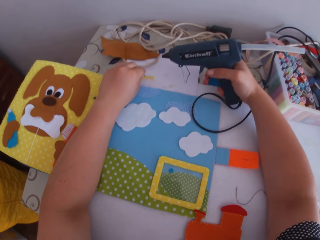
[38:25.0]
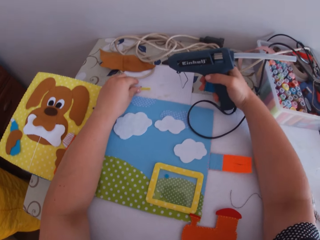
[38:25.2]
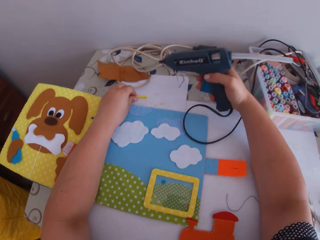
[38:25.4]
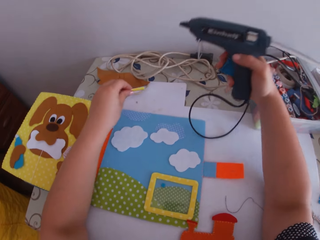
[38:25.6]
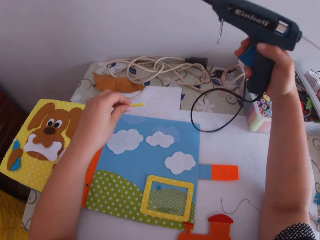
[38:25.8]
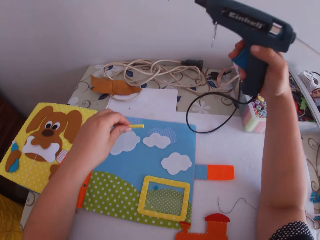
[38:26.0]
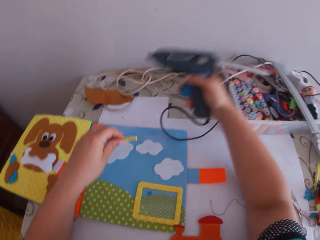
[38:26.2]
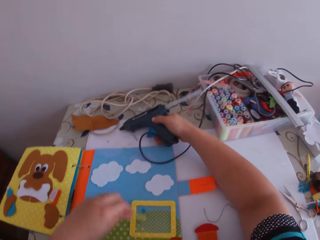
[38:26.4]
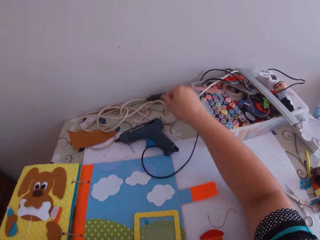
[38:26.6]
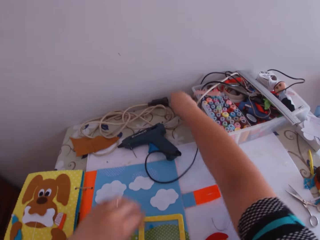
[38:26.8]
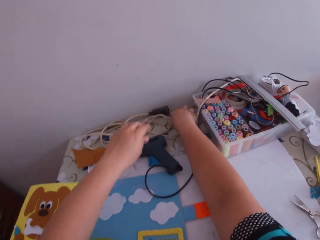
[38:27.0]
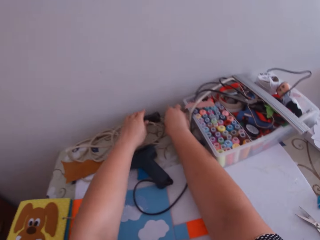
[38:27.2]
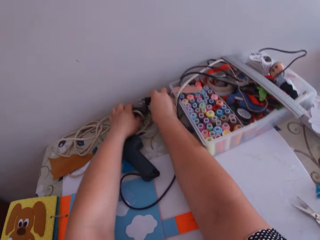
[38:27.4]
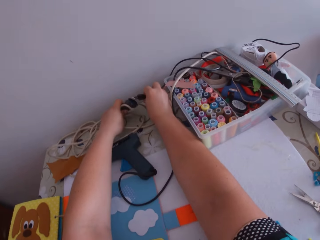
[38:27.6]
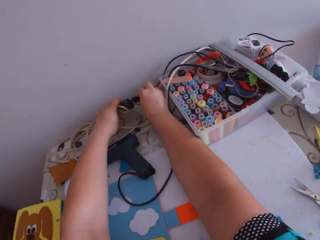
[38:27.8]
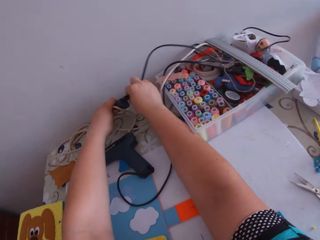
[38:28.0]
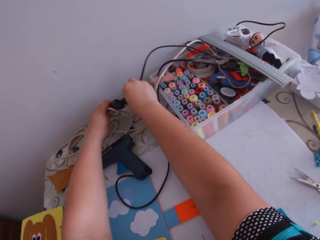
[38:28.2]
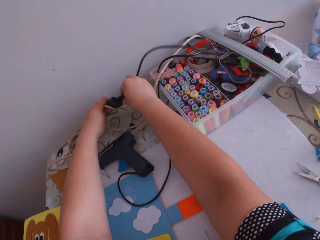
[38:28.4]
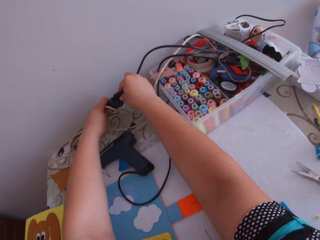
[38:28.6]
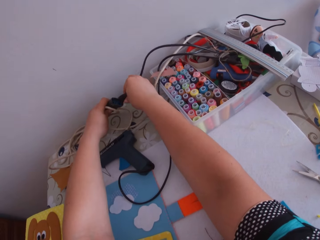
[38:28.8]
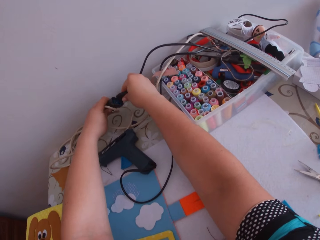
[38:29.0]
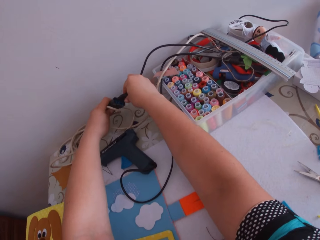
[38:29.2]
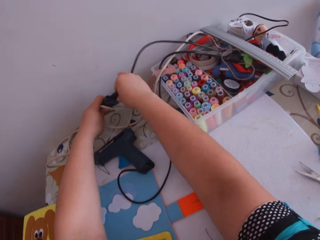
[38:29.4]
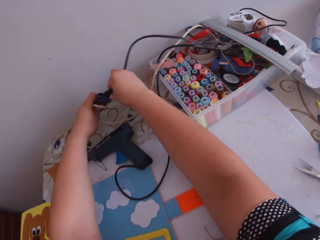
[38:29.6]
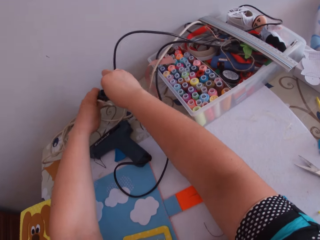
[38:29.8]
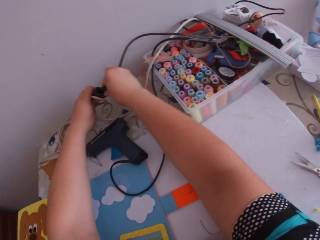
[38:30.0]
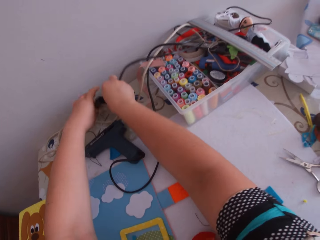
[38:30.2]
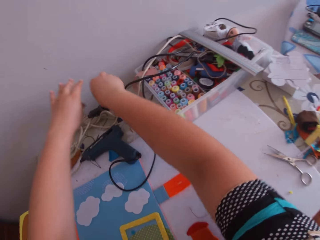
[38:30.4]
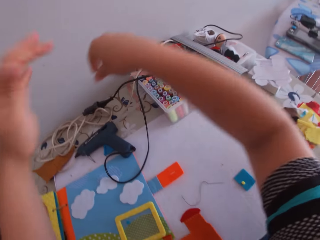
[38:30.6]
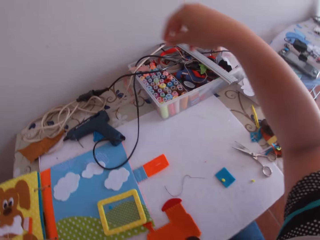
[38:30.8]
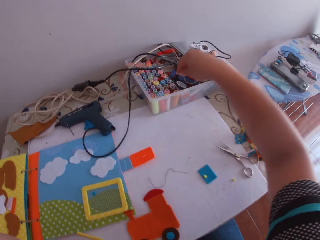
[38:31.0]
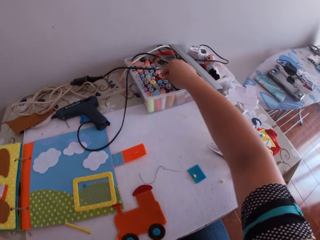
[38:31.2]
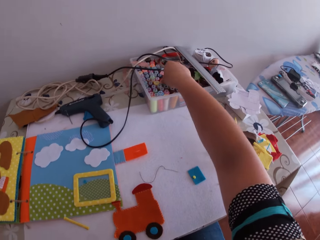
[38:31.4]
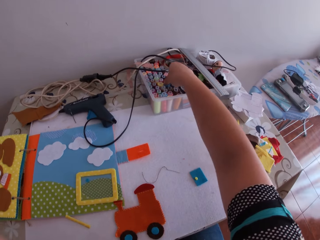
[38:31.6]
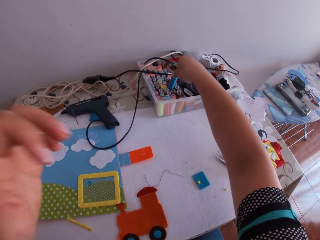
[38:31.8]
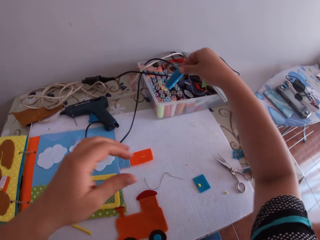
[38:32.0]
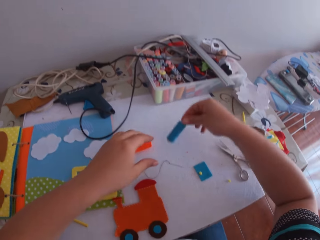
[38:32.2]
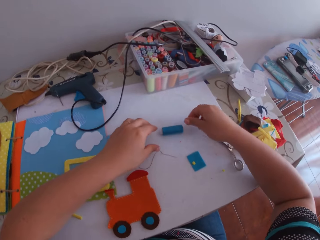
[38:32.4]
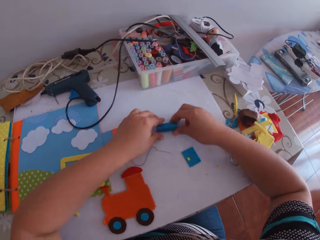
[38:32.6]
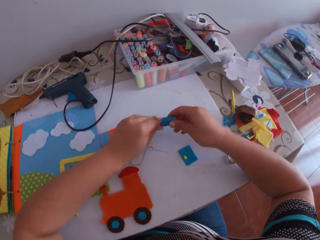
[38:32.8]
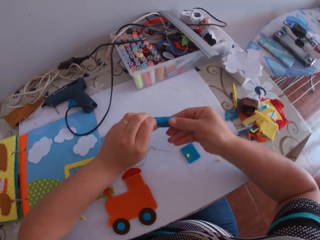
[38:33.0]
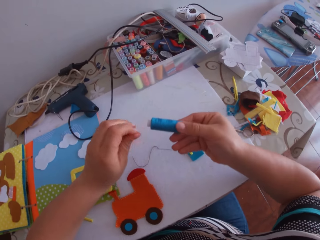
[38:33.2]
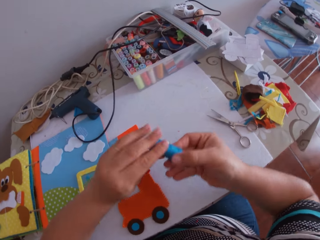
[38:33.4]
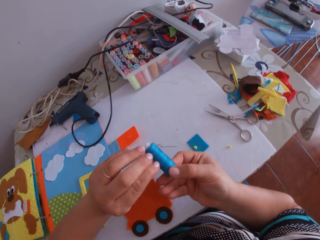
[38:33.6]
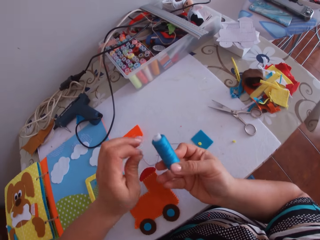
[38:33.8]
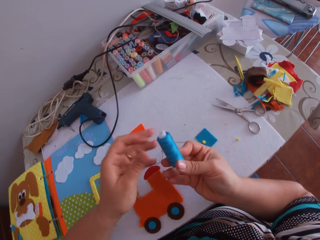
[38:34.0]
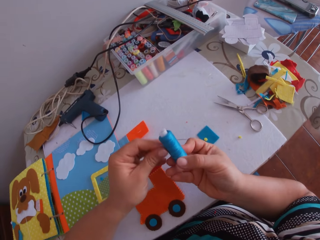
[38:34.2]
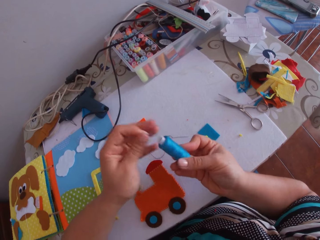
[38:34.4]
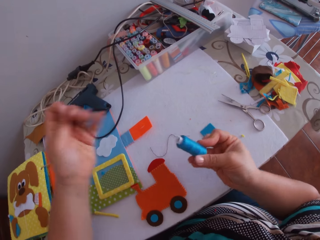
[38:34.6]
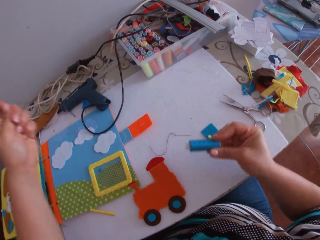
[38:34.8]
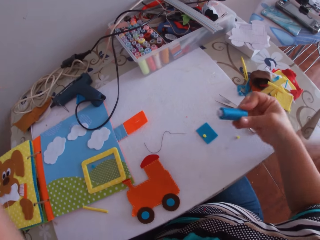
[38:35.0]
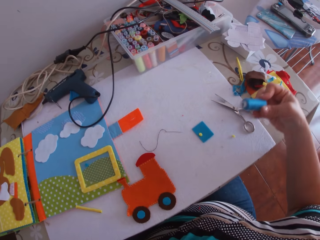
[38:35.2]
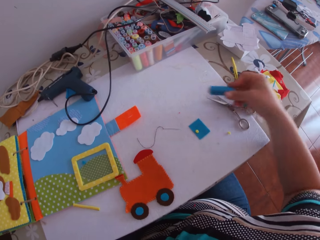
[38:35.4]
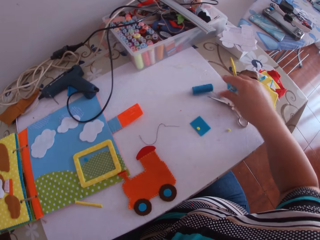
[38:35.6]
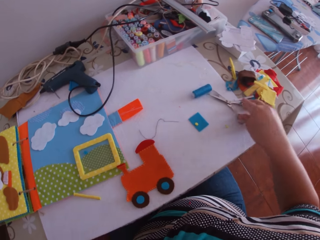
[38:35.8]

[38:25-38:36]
The camera wearer places the piece of yellow fabric on the table with his left hand. He holds the craft cloth on the table. He picks up the piece of yellow fabric from the table with his left hand. He lifts a glue gun upwards. He places the glue gun on the table with his right hand. He picks up the glue gun's cord from the table with his right hand. He picks up an adaptor from the table with his left hand. He connects the glue gun's cord to the adaptor with both hands. He places the connected glue gun's cord and adaptor on the table. He moves his hands upwards. He picks up a blue thread or thread roll from a container on the table with his right hand. He places the blue thread on the table with his right hand. He picks up the blue thread from the table with both hands. He touches the thread roll. He pulls out thread from the blue thread with his left hand. He puts the thread roll on the table.

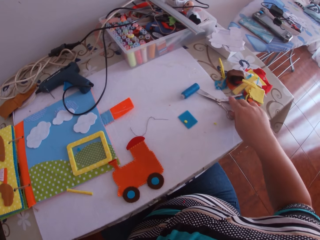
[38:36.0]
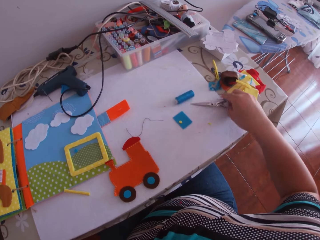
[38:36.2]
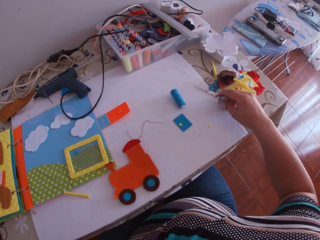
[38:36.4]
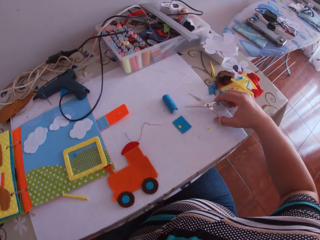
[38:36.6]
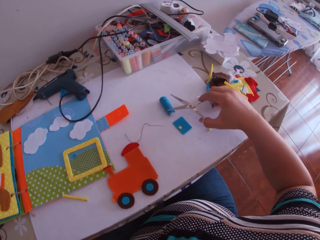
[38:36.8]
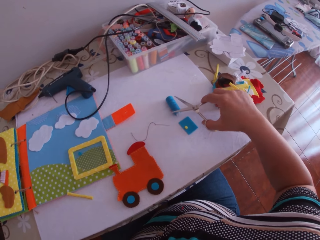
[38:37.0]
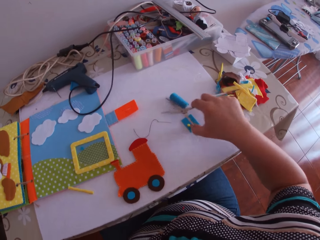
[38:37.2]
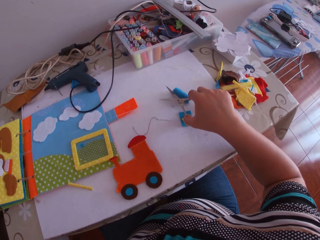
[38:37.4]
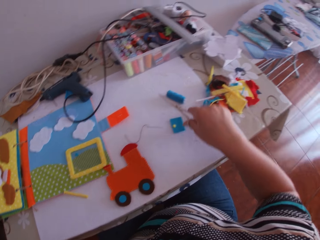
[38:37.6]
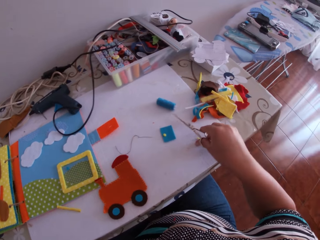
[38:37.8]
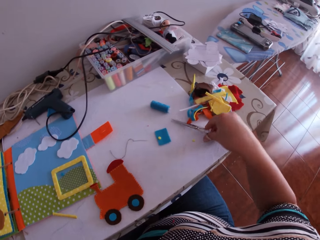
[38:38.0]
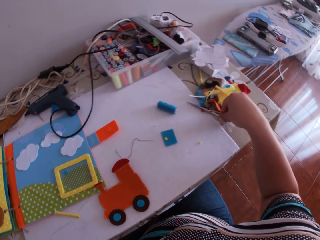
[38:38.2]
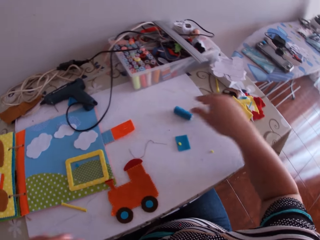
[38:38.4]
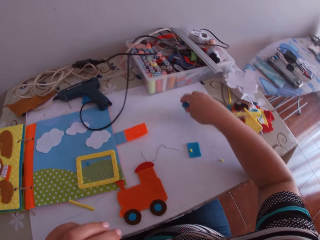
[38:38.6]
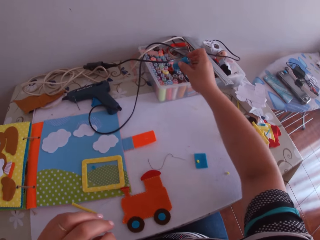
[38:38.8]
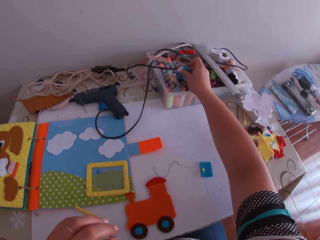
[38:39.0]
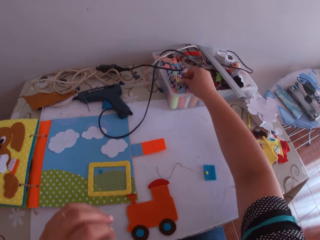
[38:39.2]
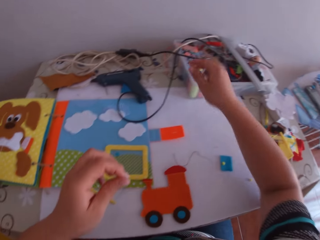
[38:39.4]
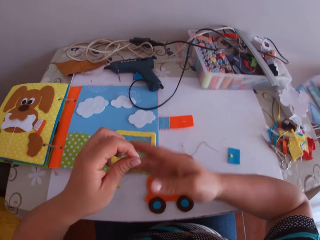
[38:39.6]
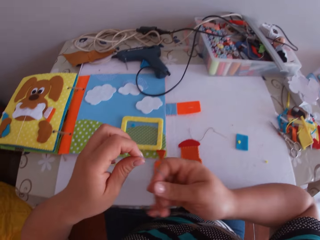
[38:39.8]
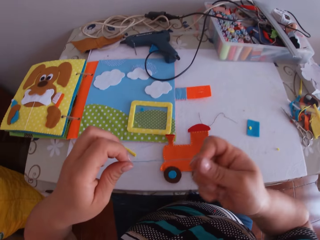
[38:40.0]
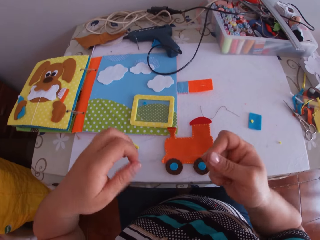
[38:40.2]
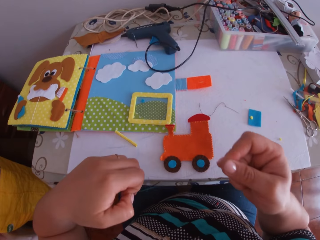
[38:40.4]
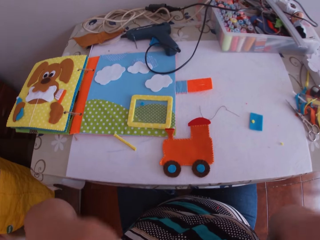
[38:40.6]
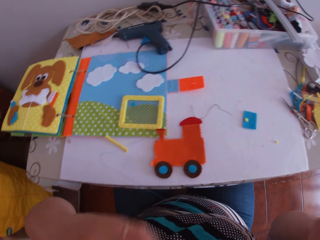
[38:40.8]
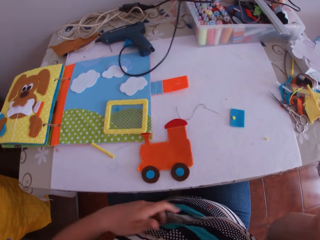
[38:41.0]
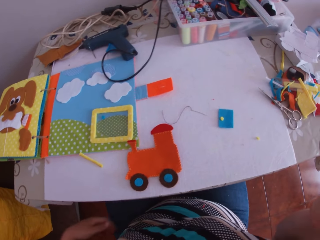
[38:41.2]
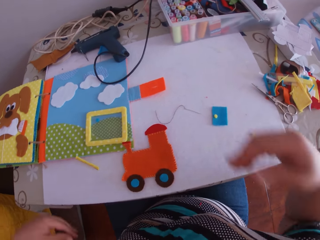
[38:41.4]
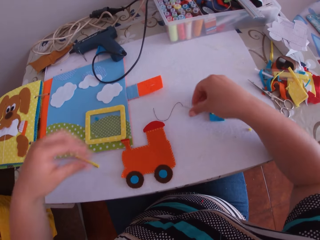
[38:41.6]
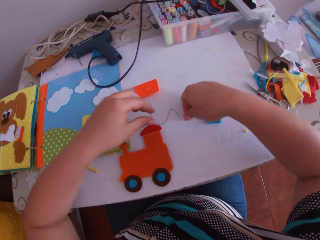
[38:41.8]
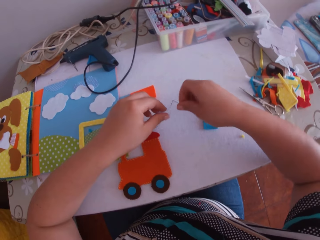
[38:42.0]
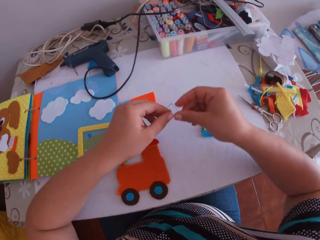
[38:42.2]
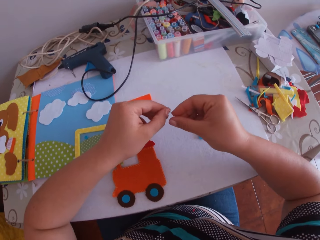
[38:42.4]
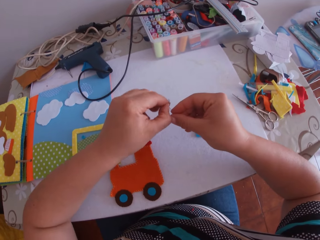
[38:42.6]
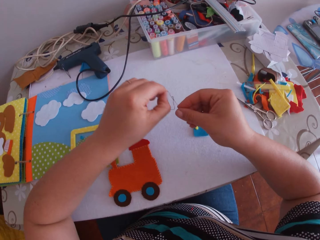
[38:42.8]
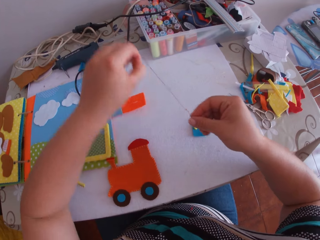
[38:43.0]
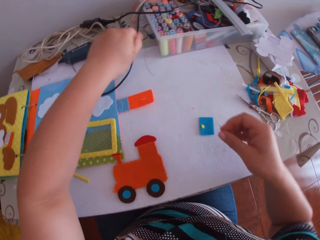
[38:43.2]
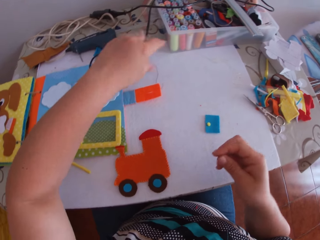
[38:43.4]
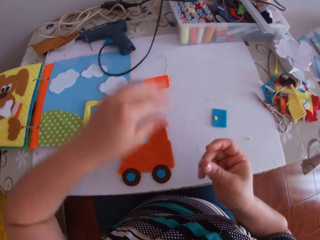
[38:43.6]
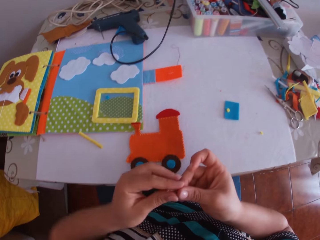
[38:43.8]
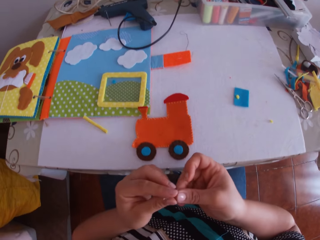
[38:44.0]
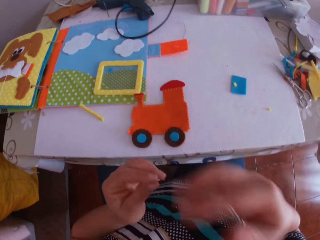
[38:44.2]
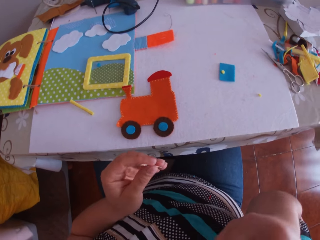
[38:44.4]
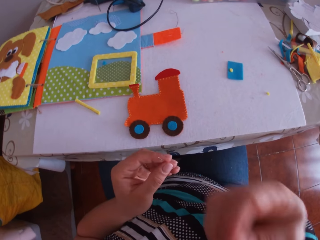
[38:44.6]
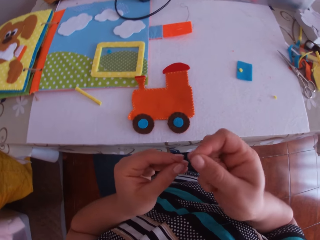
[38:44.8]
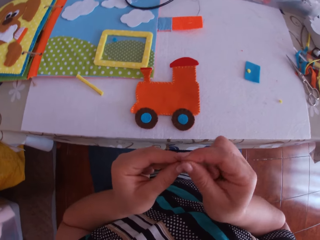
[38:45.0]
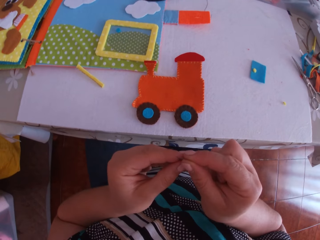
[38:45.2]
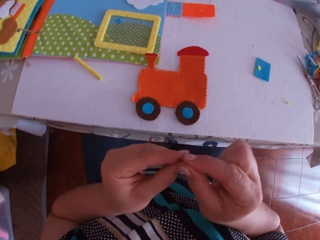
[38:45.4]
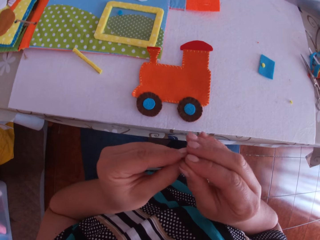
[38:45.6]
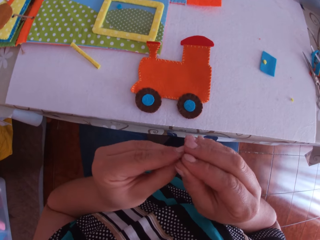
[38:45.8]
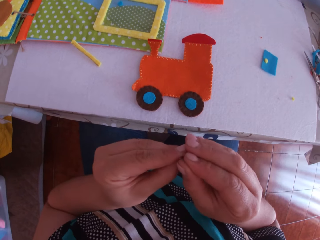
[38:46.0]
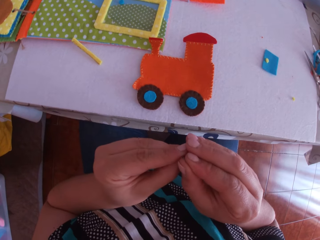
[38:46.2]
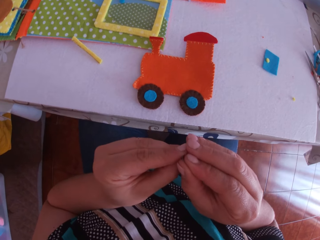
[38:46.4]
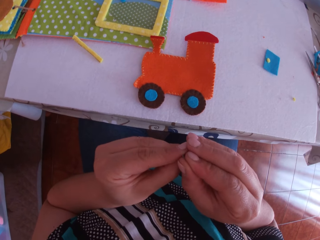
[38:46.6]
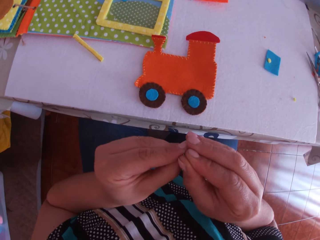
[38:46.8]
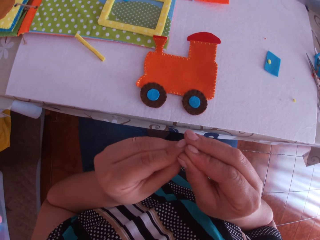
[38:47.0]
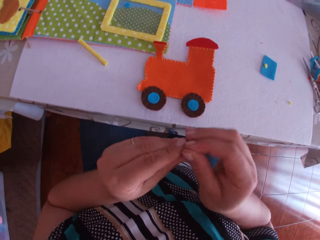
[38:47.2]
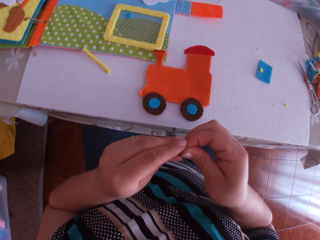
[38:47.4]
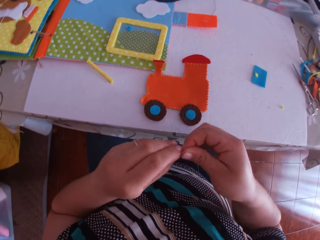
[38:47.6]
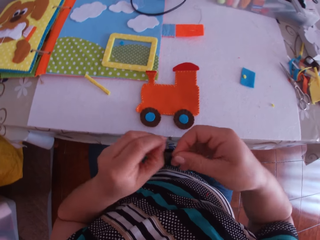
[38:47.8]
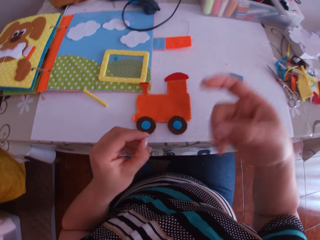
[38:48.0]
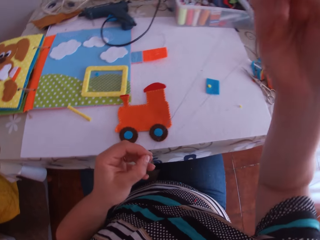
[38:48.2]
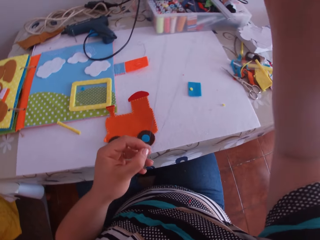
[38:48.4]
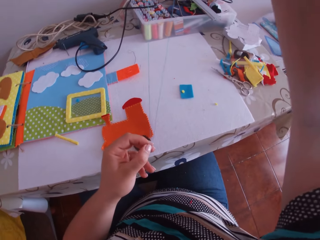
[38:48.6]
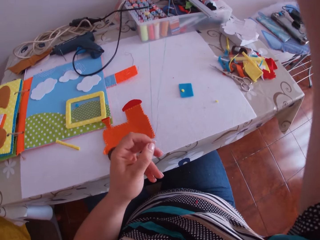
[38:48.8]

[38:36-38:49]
The camera wearer picks up the scissors from the table with his right hand. He cuts the thread from the blue thread with the scissors in his right hand. He moves pieces of craft cloths on the table. He places the scissors on the table with his right hand. He picks up the blue thread from the table with his right hand. He puts the blue thread into the container on the table with his right hand. He stretches the thread. He holds the cut thread with both hands. He puts the cut thread into his mouth. He moves his hands around. He picks up the threaded needle from the table with his right hand. He stretches the thread. He pulls out the thread in the needle with his left hand. He places the thread in his left hand on the table. He holds the needle with the other hand. He transfers the needle from his right hand to his left hand. He touches his face. He brings out the cut thread from his mouth with his right hand. He puts the cut thread into the needle with his right hand. He holds the threaded needle with his right hand. He pulls the thread with his left hand.
